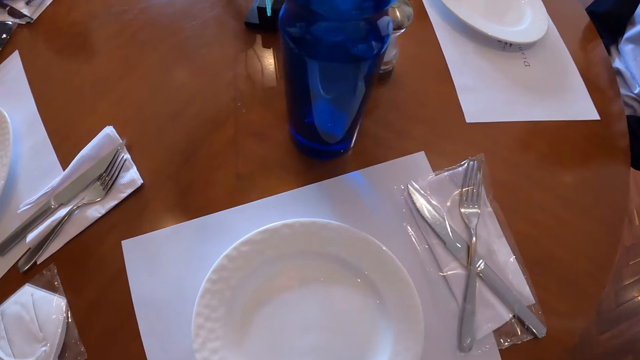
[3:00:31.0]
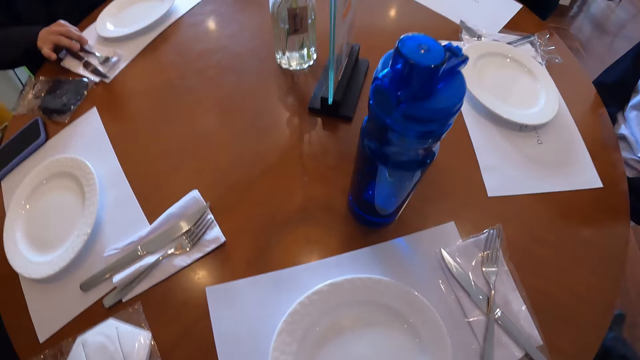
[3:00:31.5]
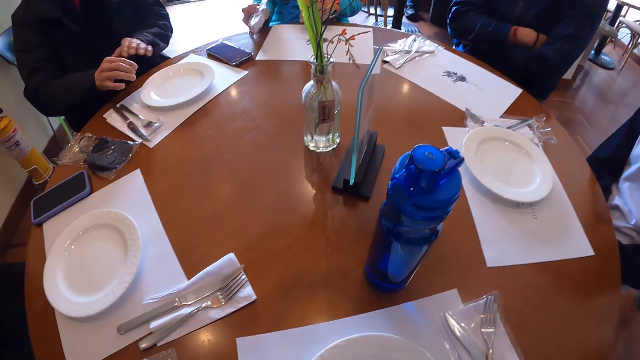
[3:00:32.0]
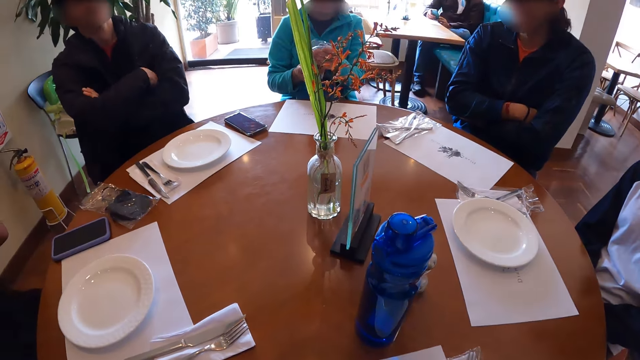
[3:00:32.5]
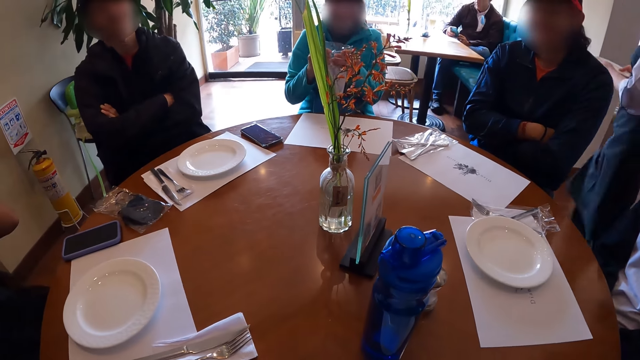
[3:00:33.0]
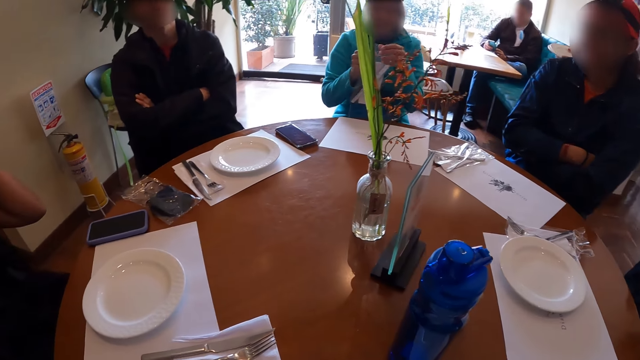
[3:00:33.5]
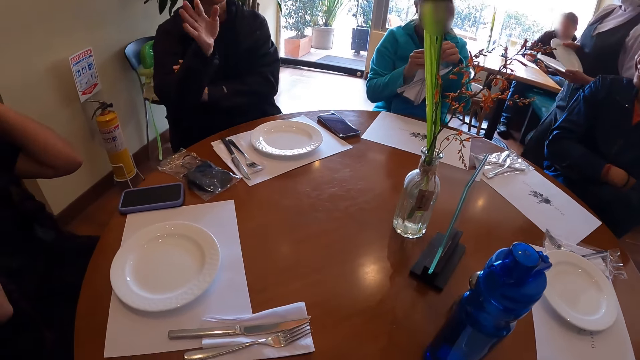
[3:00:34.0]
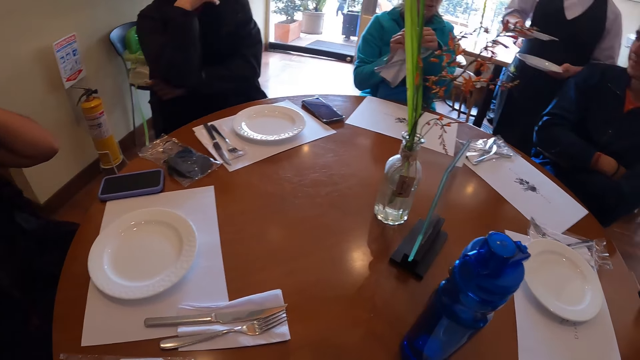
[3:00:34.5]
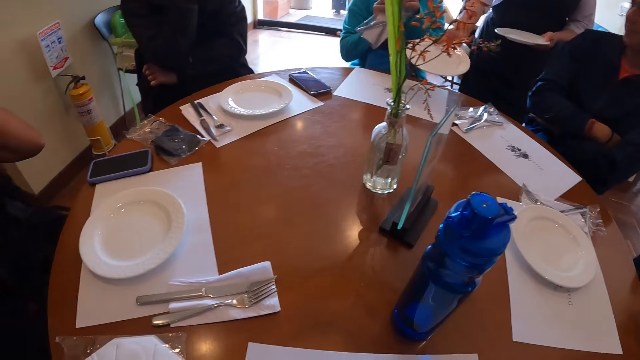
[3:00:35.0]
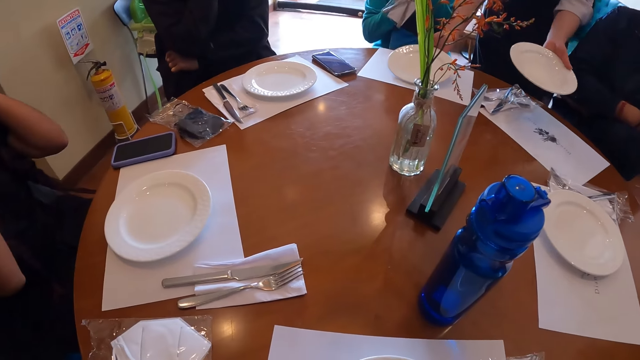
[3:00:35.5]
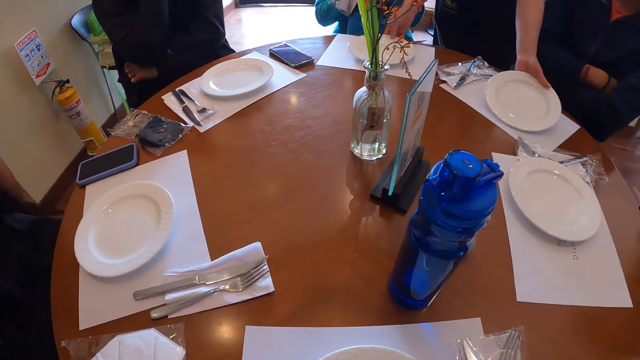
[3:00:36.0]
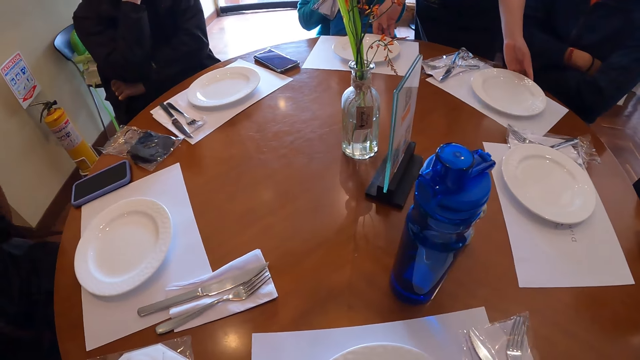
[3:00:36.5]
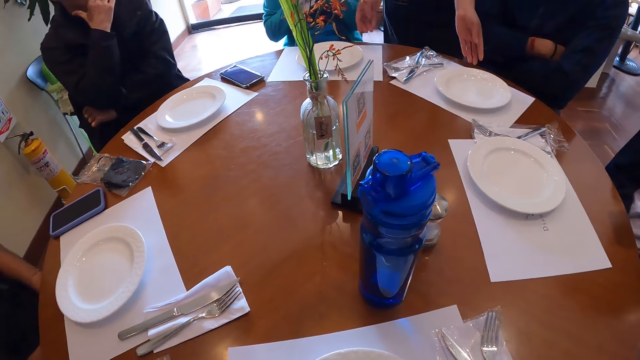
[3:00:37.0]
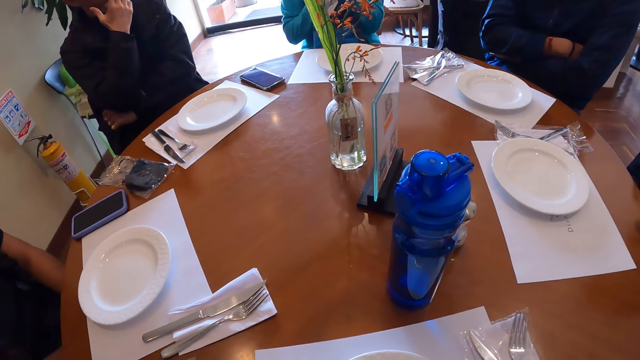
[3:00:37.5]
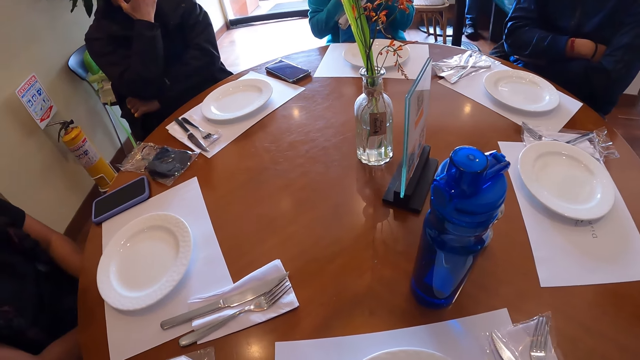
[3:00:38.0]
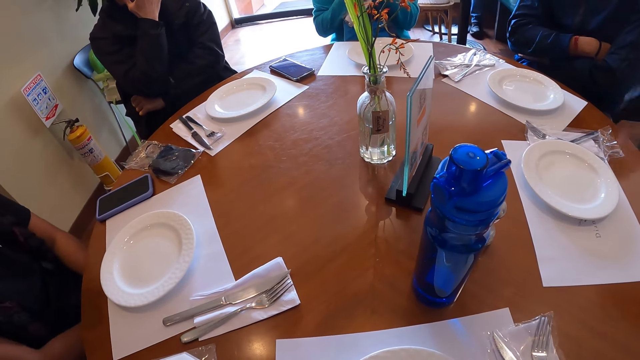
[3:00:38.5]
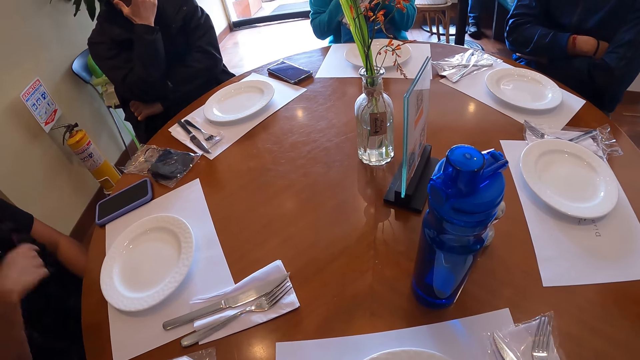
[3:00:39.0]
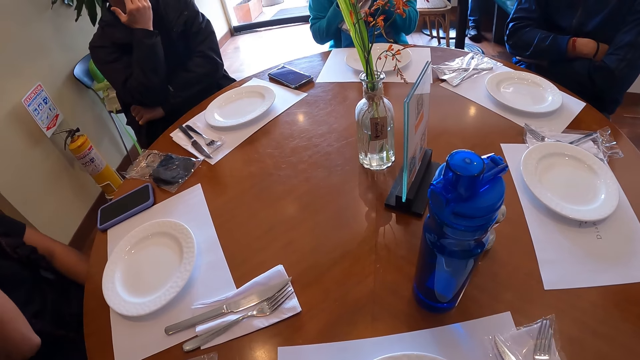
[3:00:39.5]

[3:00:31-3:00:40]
The woman picks up a nylon with her right hand, holds the nylon in both hands, and opens the nylon in her hands. The man gesticulates with his right hand. The waitress puts a plate on the table with her right hand and puts a plate on the table with her left hand.

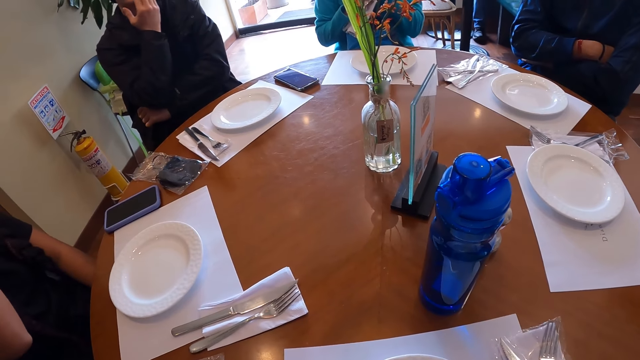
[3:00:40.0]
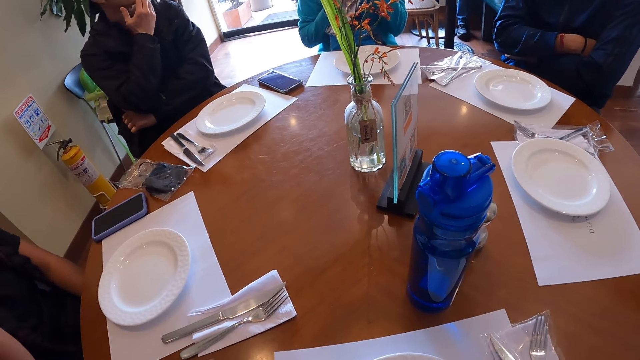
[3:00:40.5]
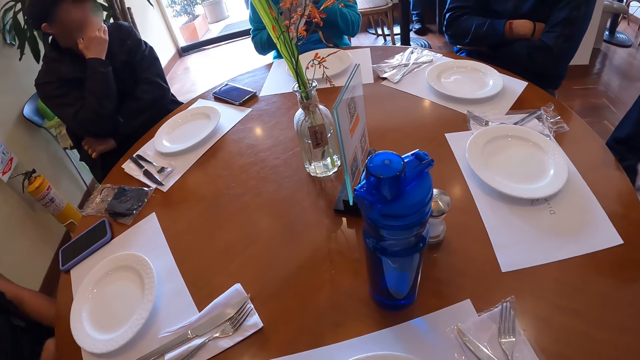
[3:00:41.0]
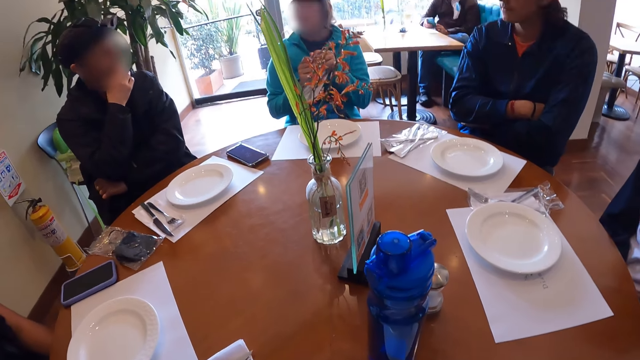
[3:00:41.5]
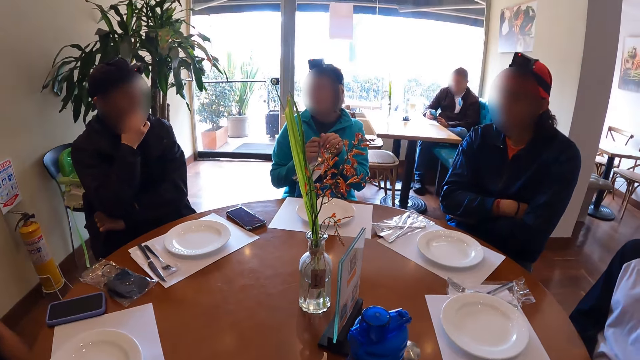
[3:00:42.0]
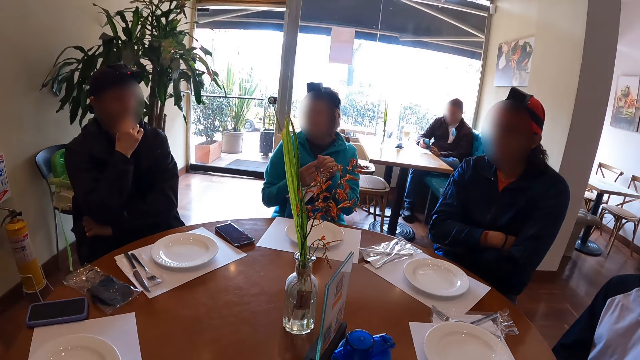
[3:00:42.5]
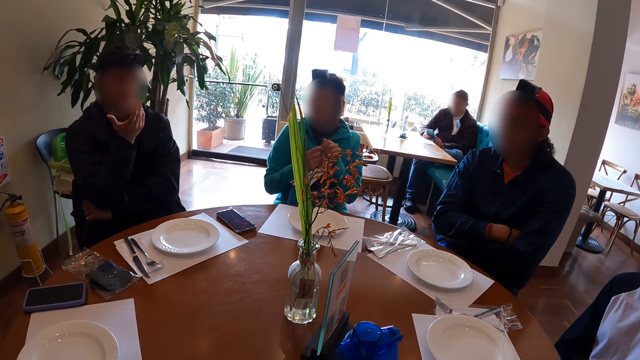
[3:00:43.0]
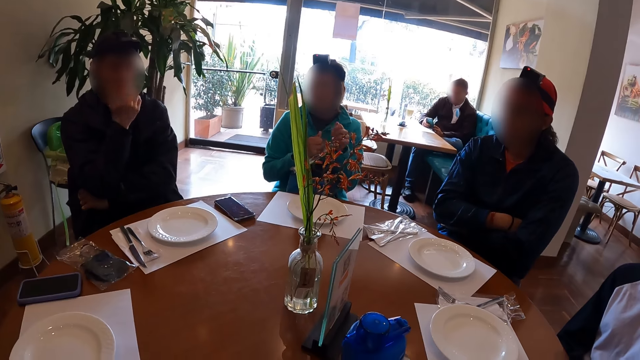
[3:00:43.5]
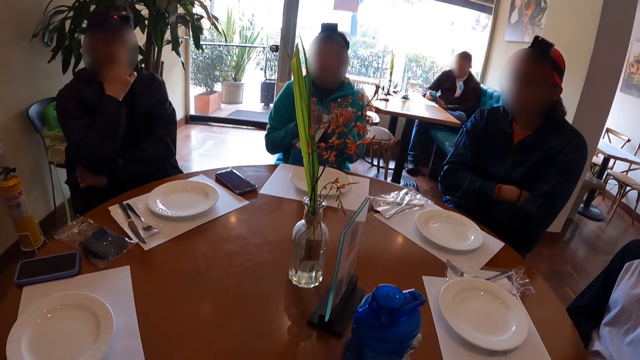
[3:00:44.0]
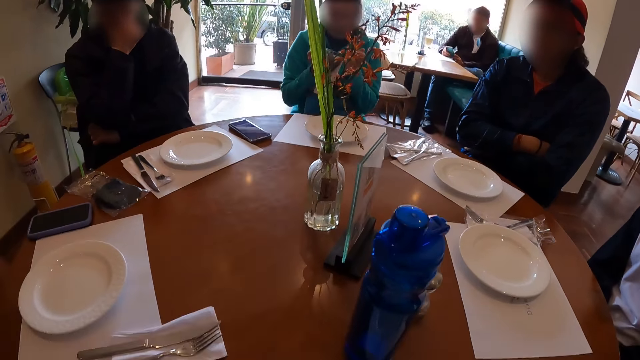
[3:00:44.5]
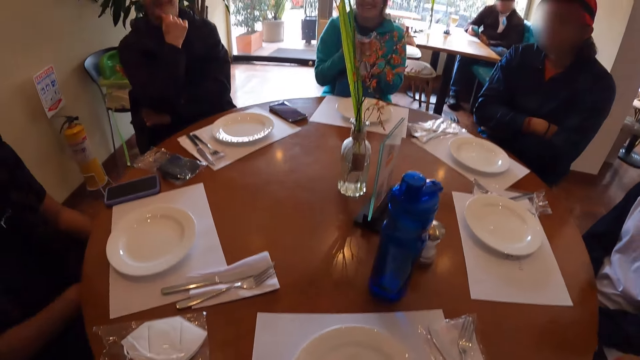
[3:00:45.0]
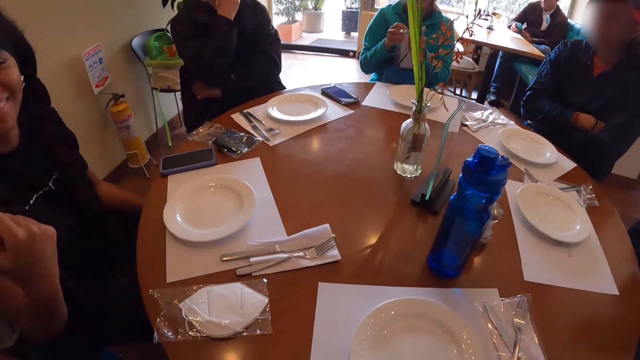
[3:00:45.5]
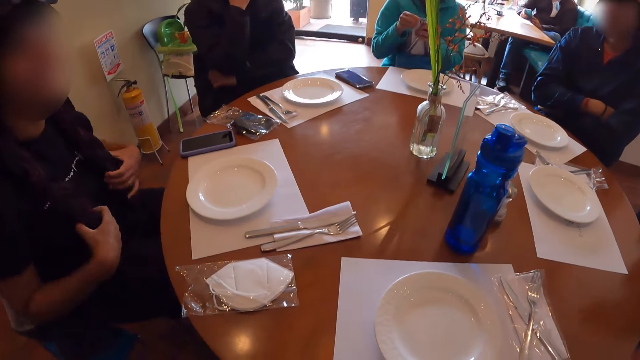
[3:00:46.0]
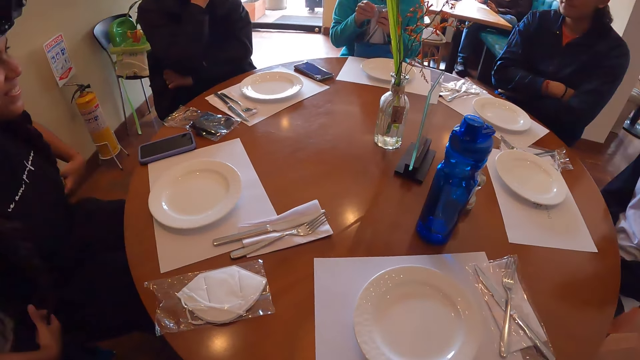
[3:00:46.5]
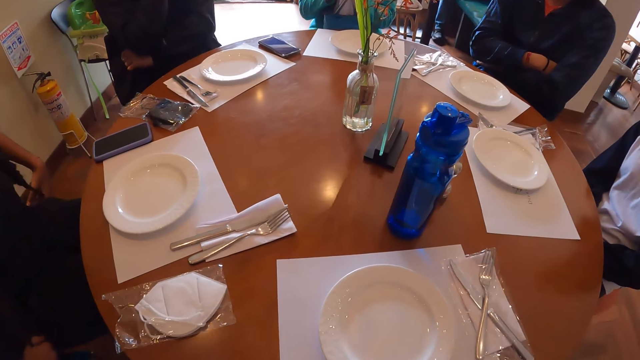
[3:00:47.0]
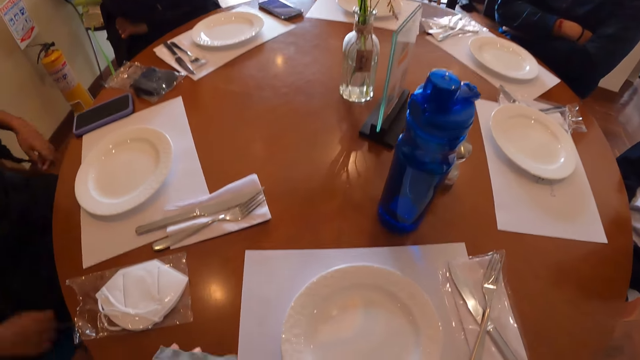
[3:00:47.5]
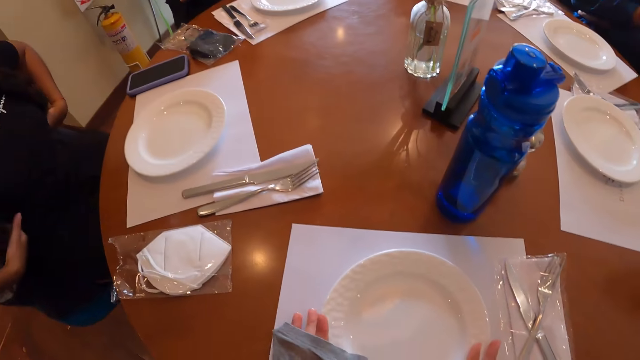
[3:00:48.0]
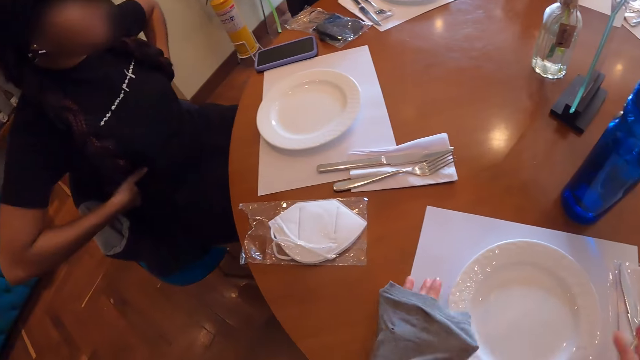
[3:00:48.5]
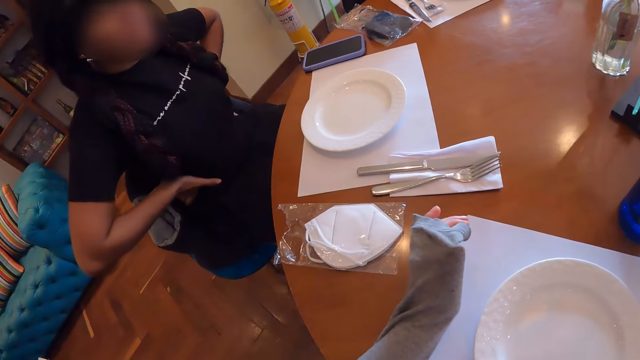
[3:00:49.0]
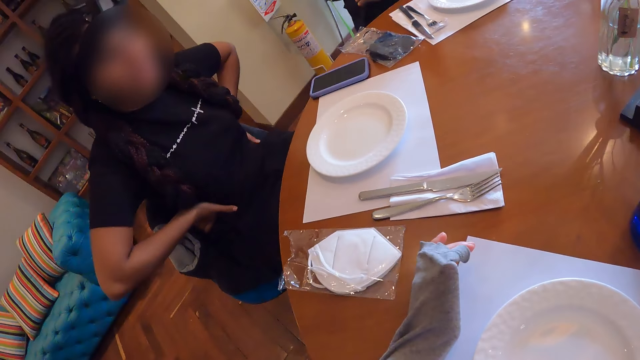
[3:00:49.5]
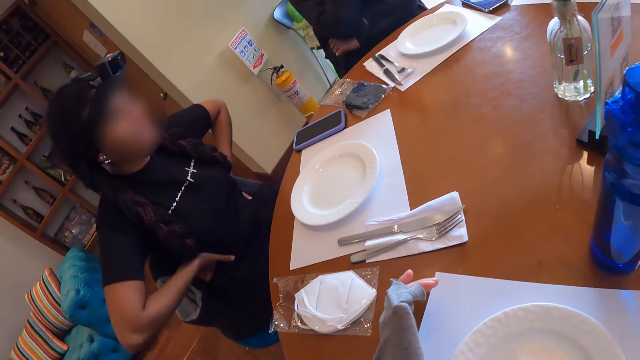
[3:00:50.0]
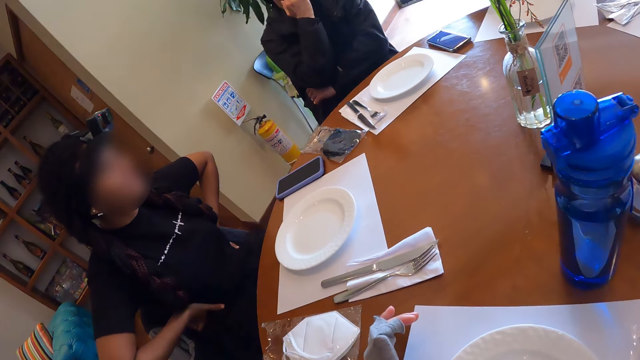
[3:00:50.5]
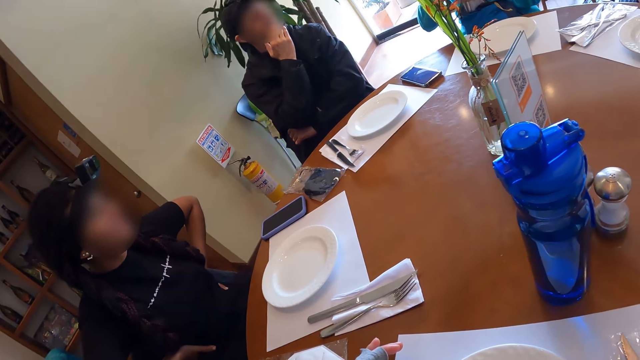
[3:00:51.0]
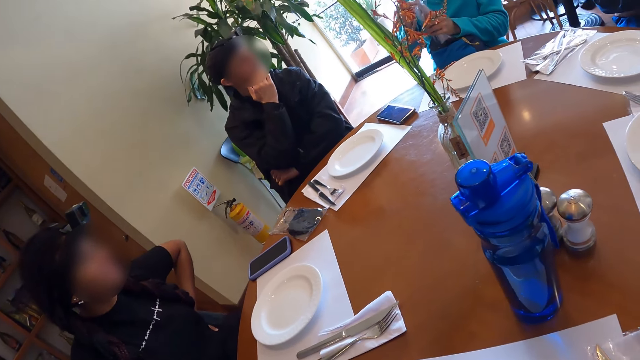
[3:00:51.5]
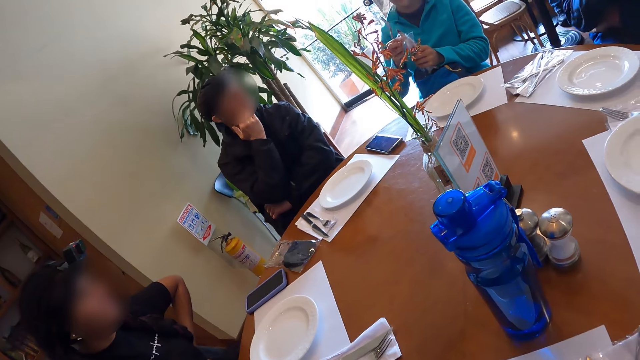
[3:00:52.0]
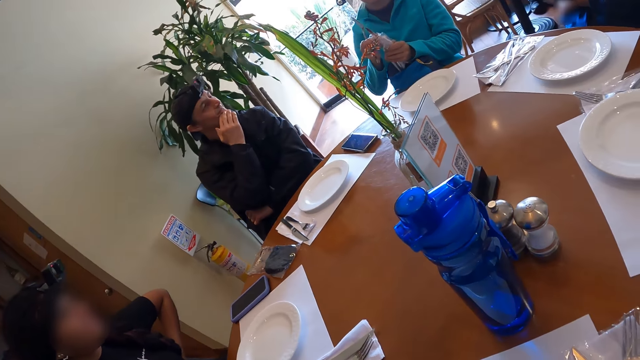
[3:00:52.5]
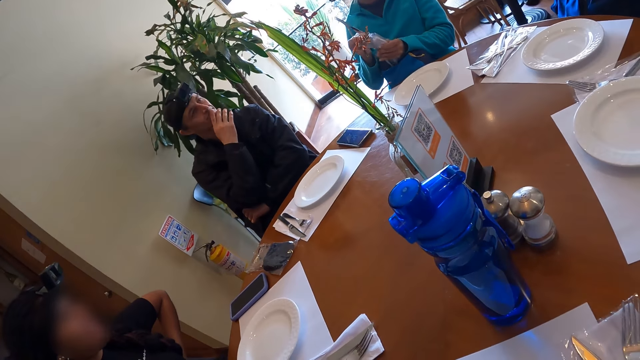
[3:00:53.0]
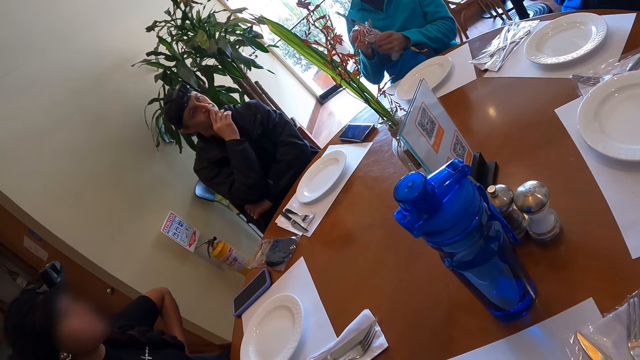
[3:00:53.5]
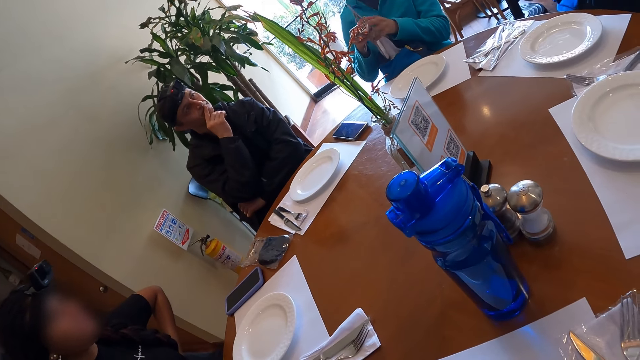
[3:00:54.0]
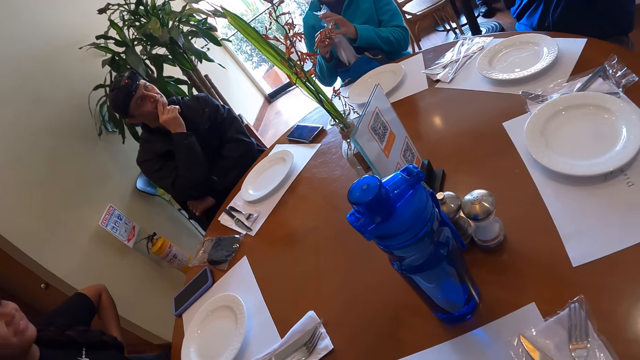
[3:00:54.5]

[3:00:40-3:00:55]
The man interacts with the camera wearer and a woman. The woman interacts with the camera wearer. Another woman removes a fork inside the nylon in her hands. The camera wearer puts her left hand on the table. The other woman removes a table knife from the nylon in her hands.
